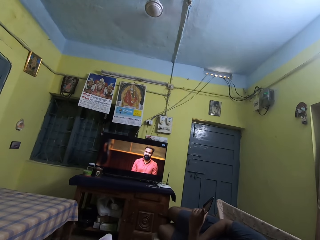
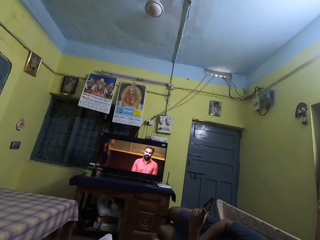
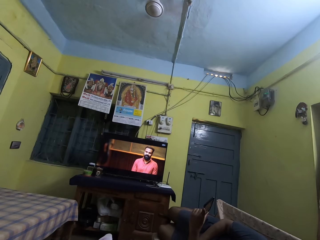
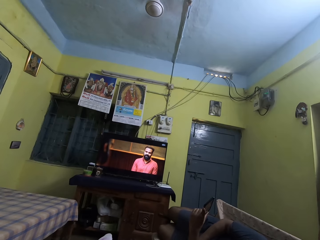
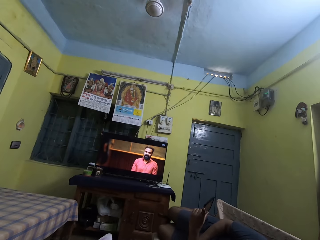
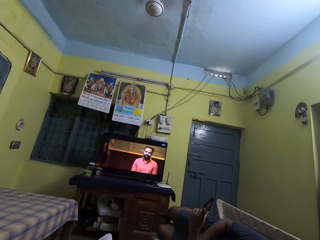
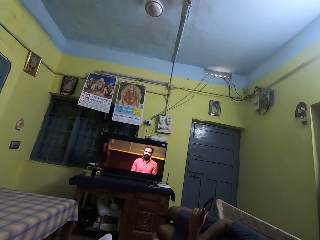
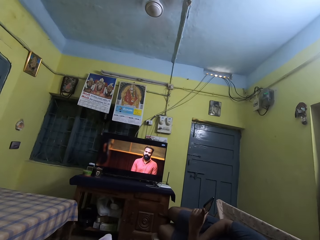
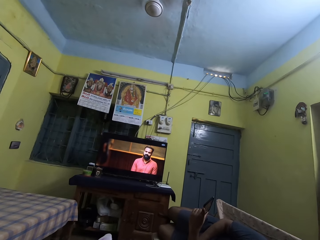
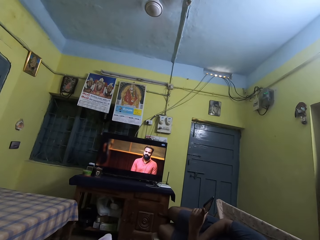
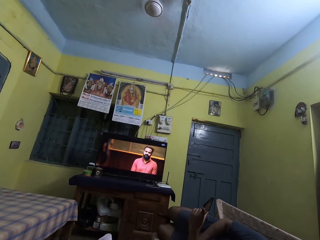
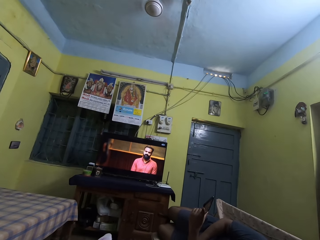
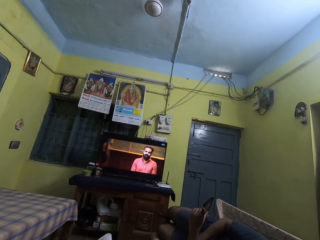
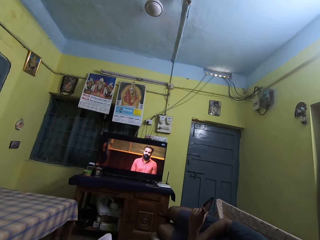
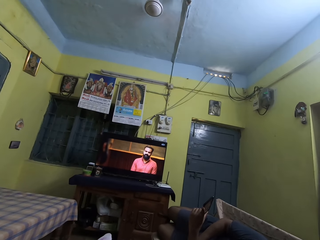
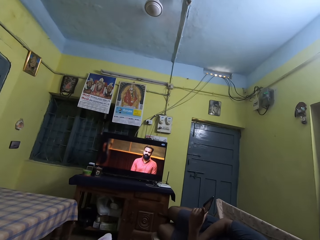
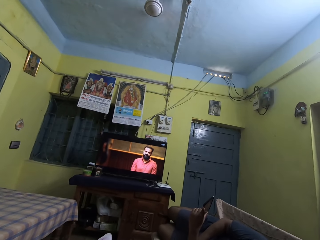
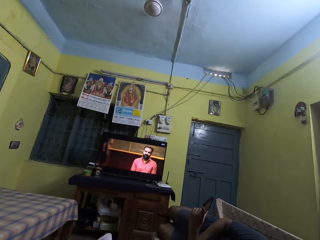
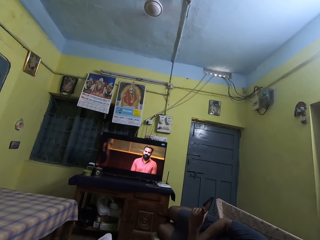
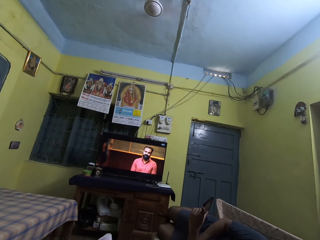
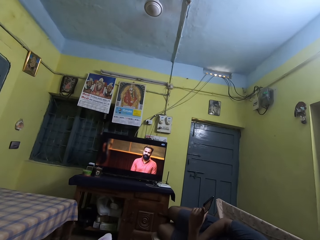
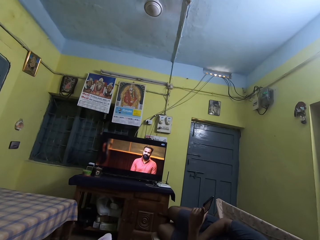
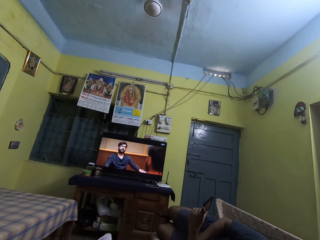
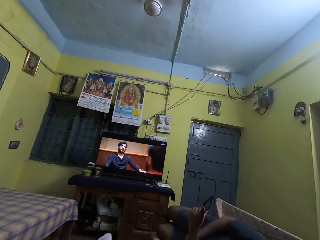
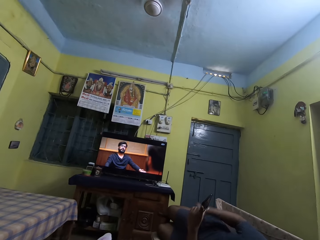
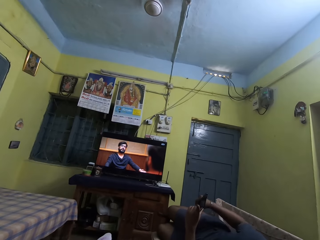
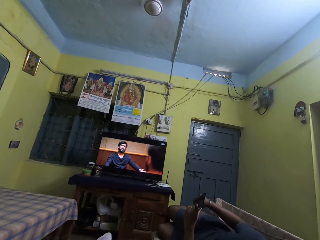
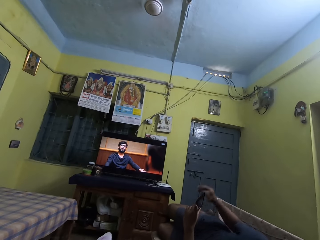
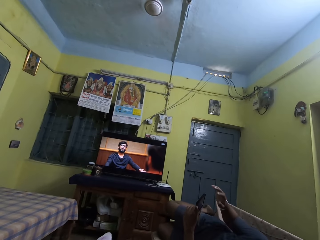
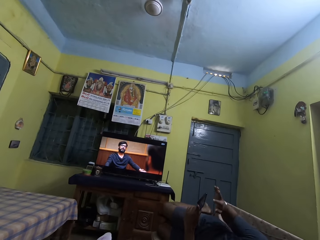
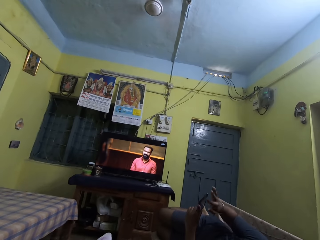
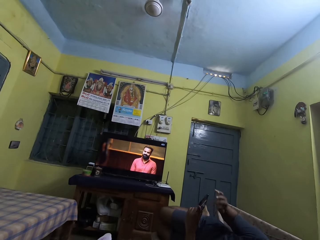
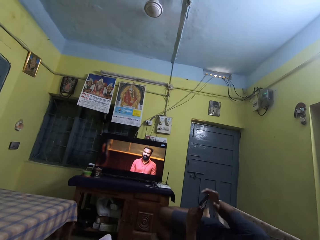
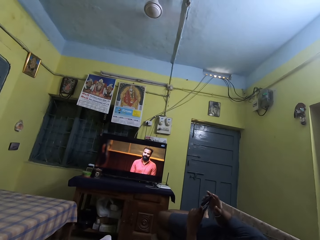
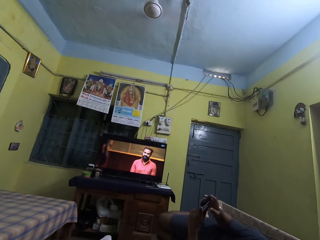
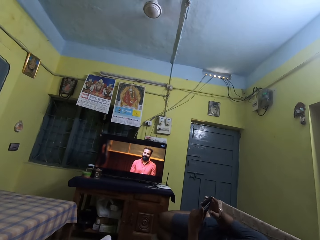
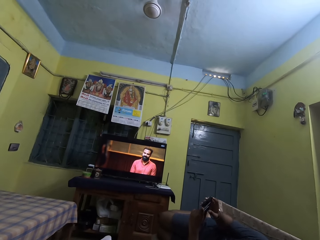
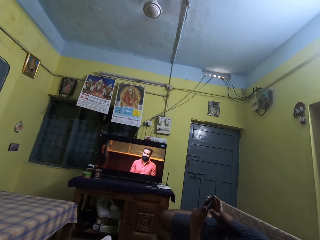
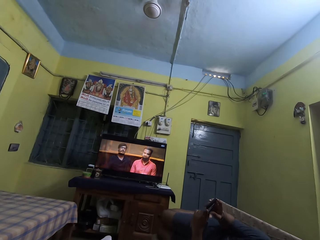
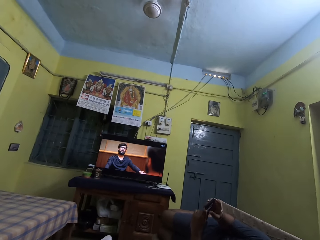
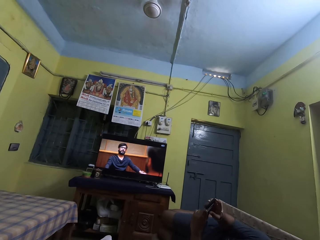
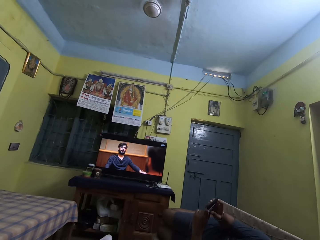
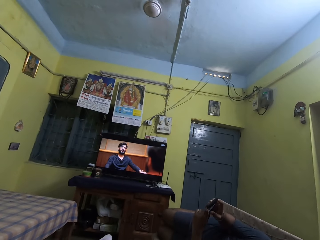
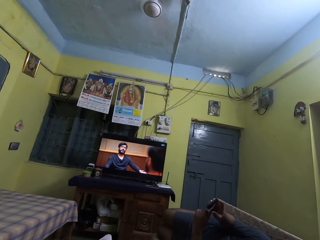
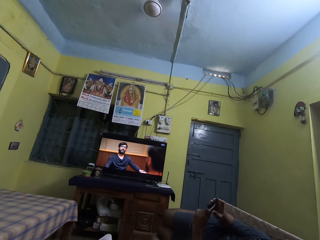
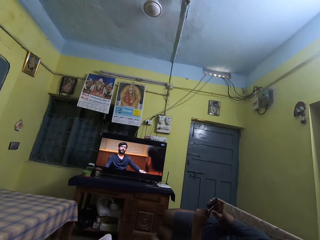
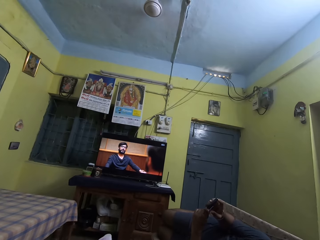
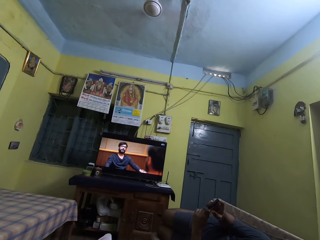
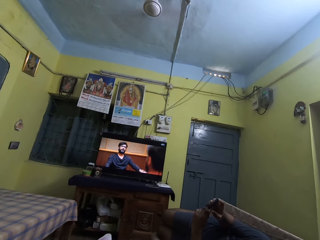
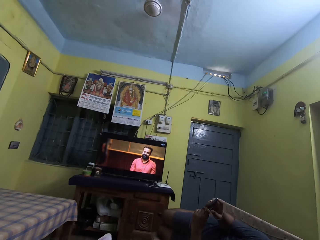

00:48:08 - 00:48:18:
A man scratches his leg with his right hand. The man taps the screen of the phone in his left hand with his right hand.

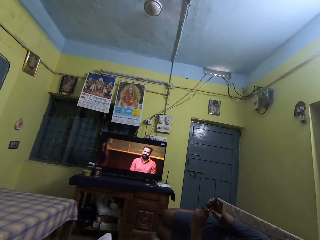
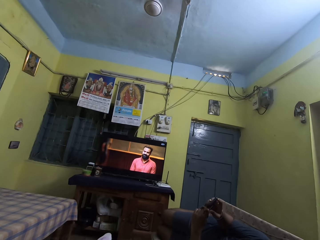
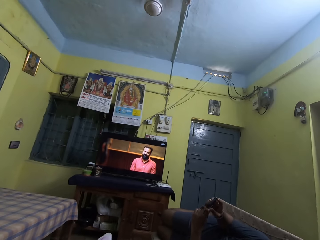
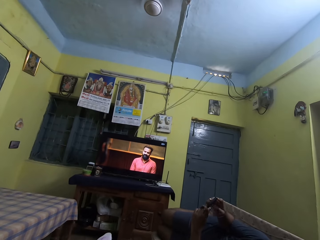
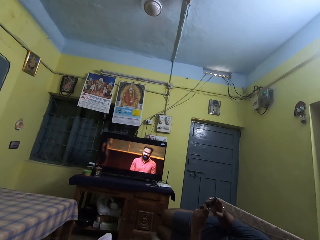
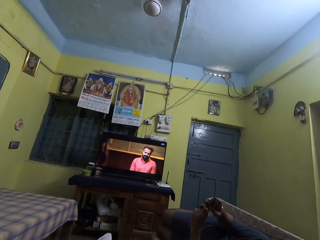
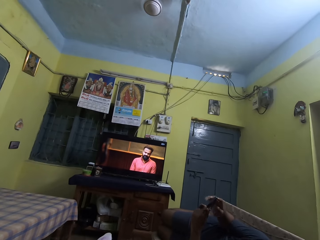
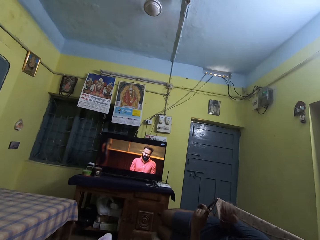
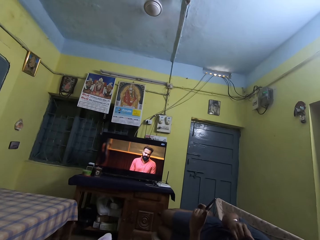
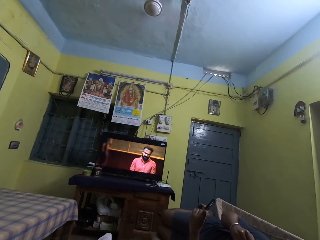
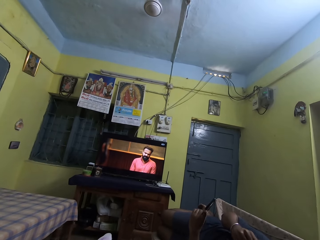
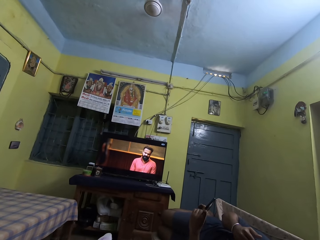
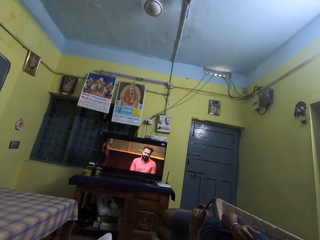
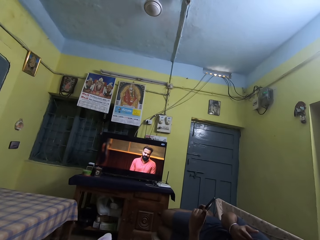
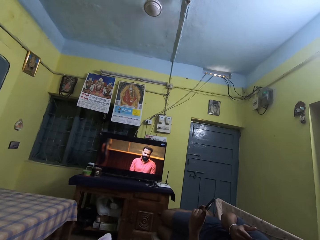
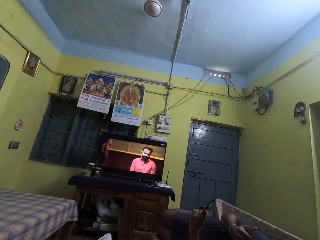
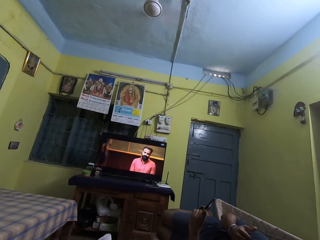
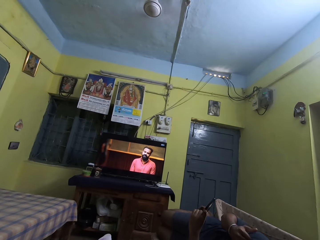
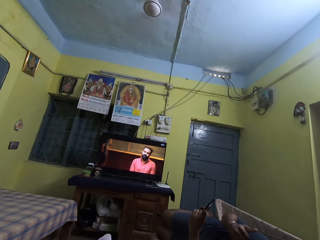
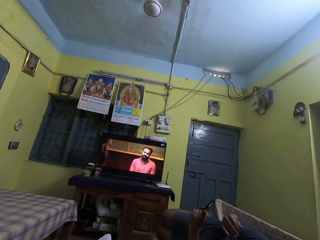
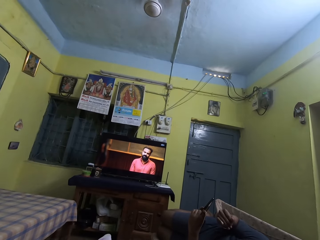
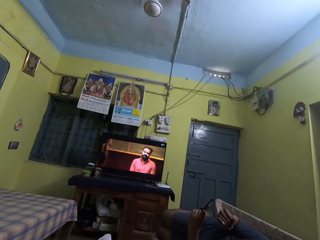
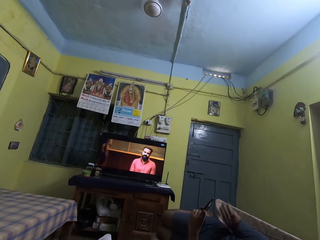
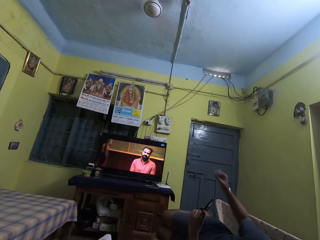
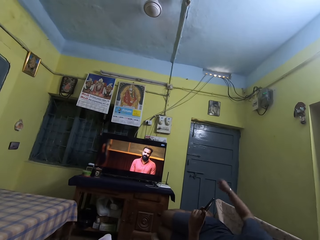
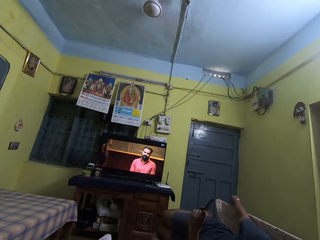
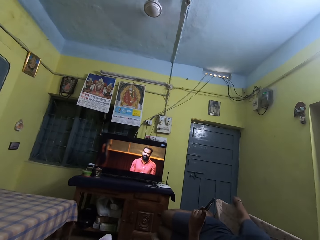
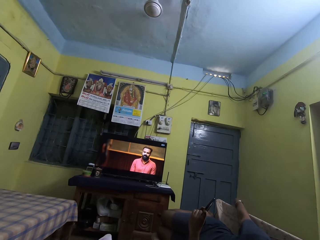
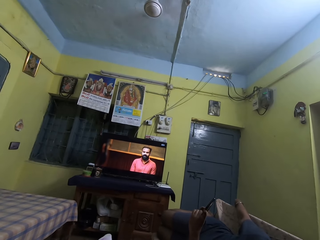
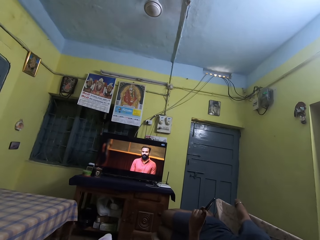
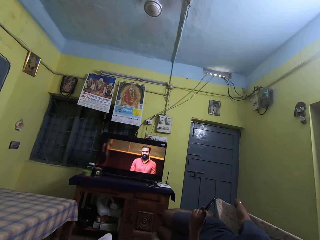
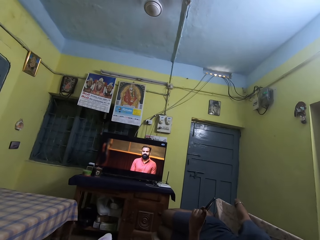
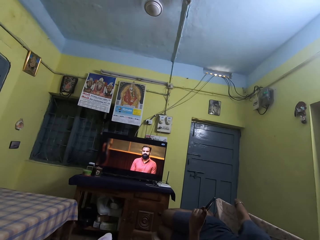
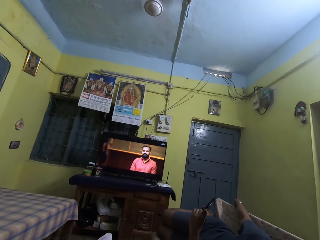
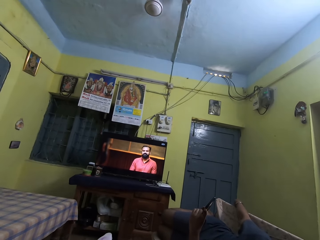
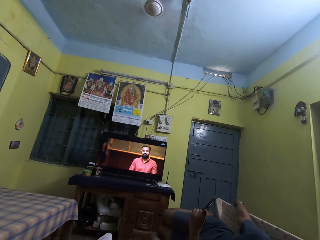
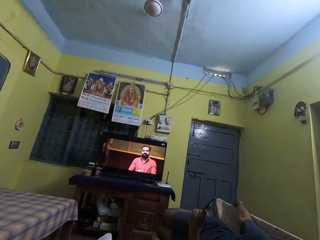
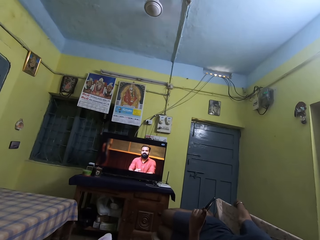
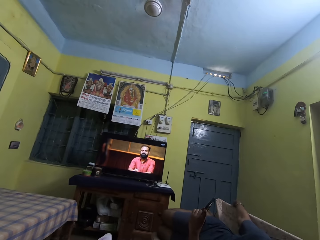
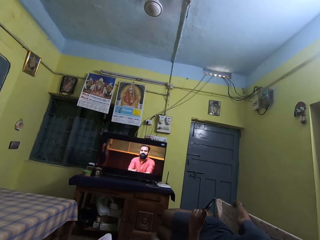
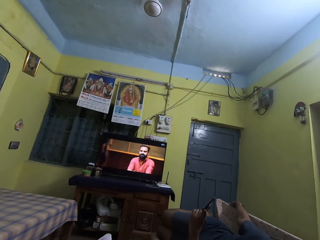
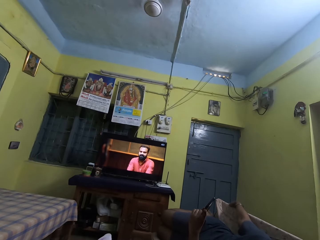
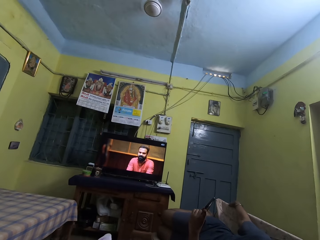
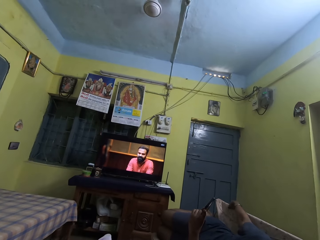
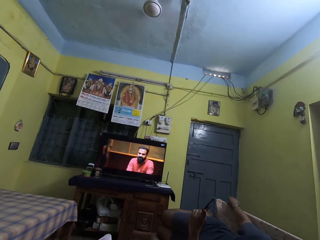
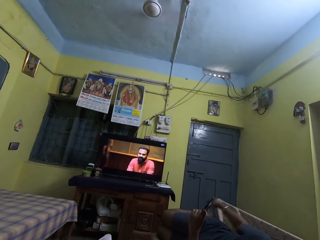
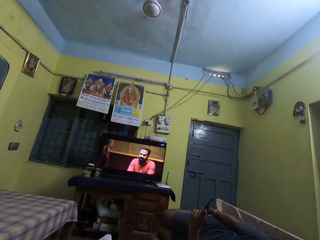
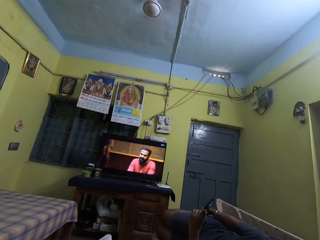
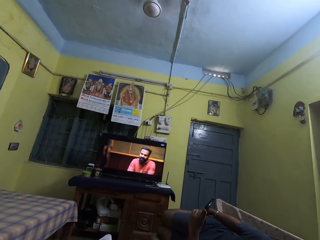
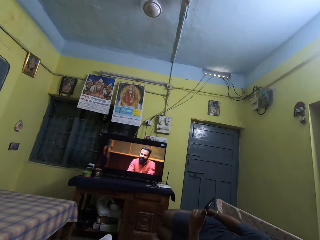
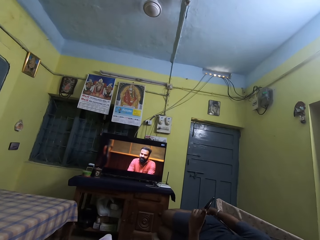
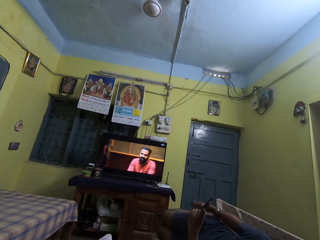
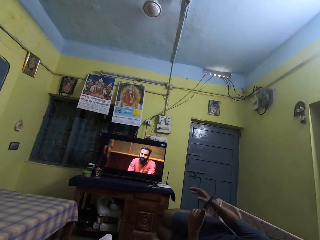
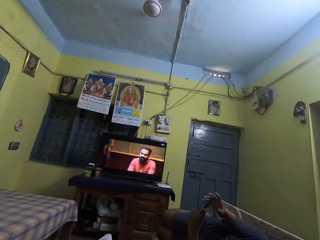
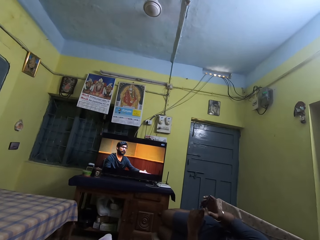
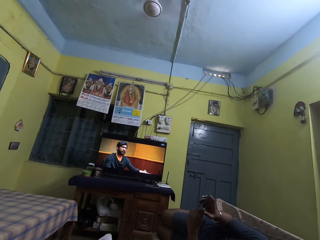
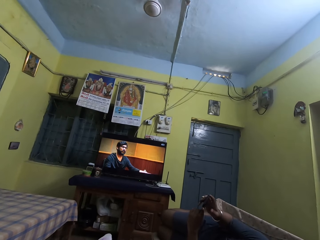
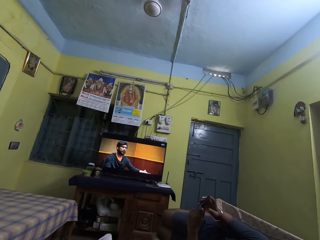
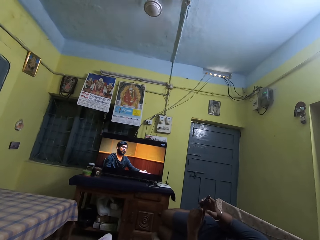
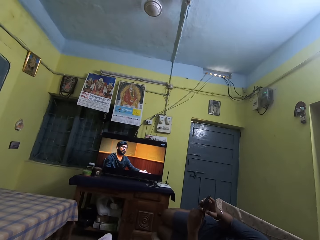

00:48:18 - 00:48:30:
A man scratches his face with his right hand. The man places his hand on a seat. The camera wearer watches a television. The man taps the screen of the phone in his left hand with his right hand.
